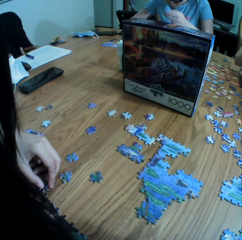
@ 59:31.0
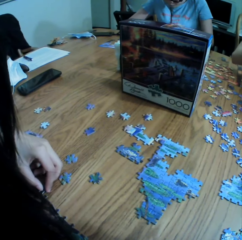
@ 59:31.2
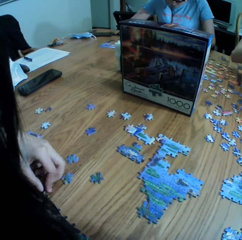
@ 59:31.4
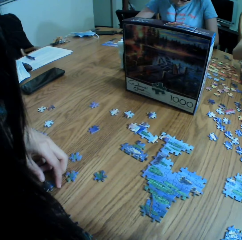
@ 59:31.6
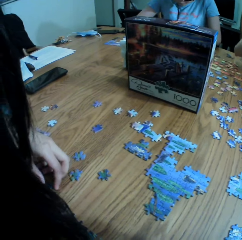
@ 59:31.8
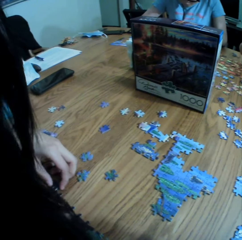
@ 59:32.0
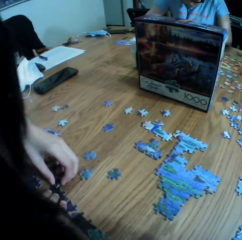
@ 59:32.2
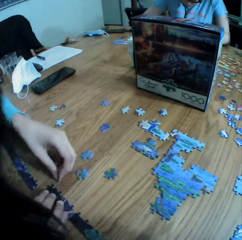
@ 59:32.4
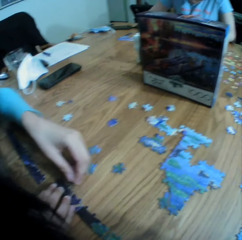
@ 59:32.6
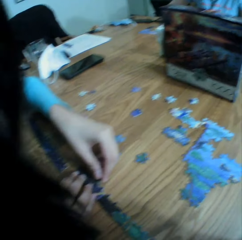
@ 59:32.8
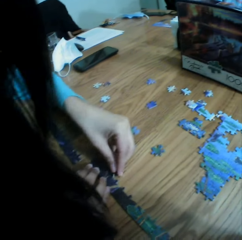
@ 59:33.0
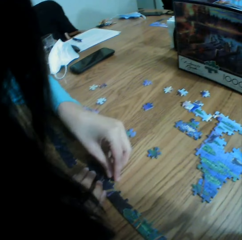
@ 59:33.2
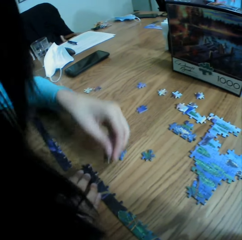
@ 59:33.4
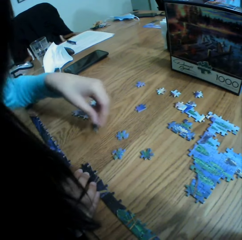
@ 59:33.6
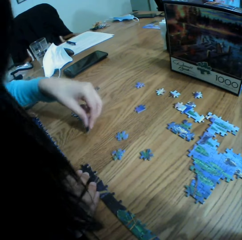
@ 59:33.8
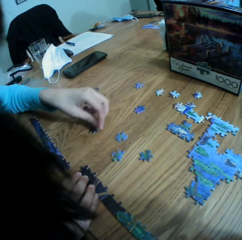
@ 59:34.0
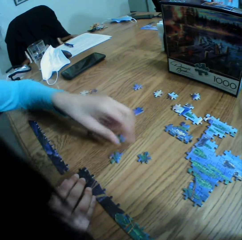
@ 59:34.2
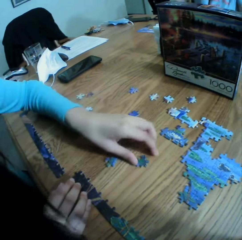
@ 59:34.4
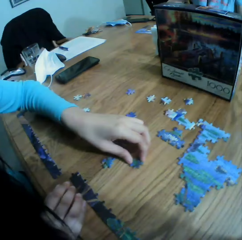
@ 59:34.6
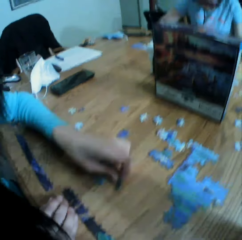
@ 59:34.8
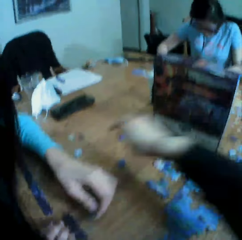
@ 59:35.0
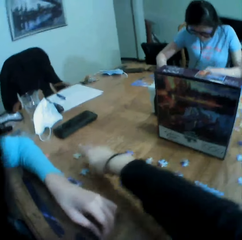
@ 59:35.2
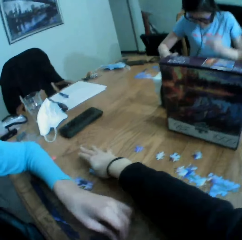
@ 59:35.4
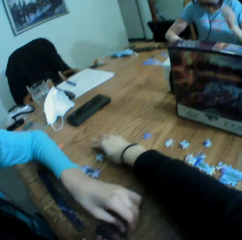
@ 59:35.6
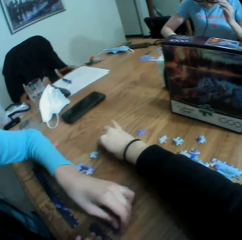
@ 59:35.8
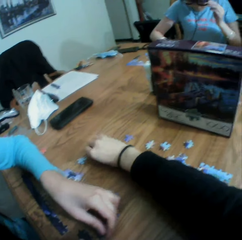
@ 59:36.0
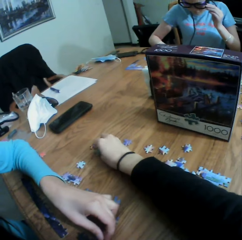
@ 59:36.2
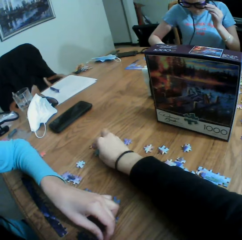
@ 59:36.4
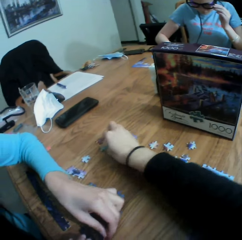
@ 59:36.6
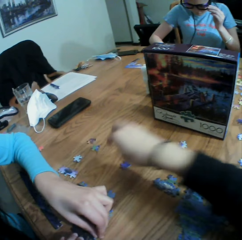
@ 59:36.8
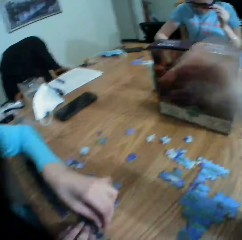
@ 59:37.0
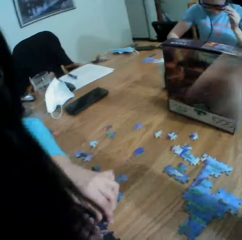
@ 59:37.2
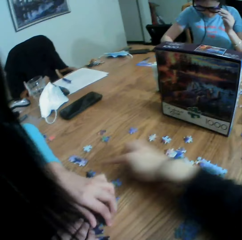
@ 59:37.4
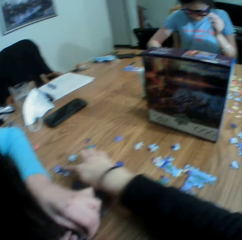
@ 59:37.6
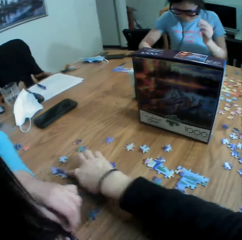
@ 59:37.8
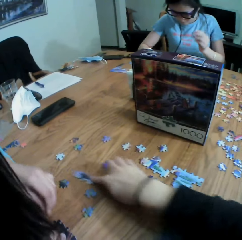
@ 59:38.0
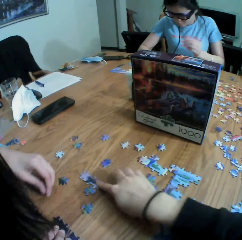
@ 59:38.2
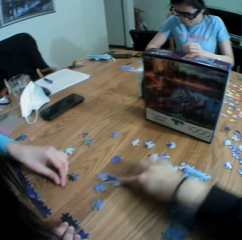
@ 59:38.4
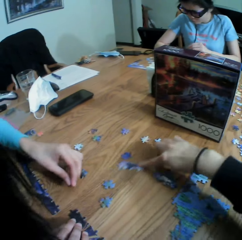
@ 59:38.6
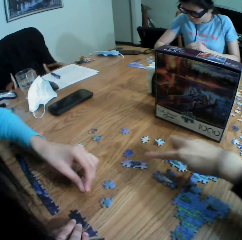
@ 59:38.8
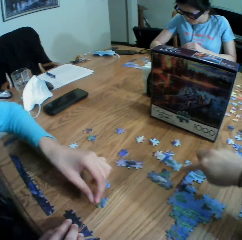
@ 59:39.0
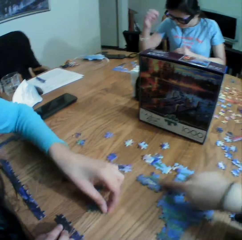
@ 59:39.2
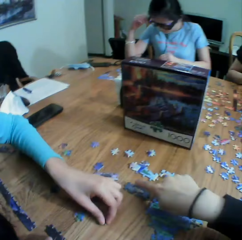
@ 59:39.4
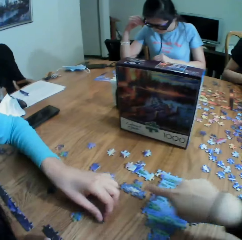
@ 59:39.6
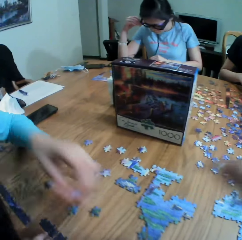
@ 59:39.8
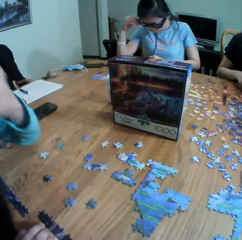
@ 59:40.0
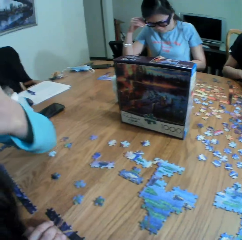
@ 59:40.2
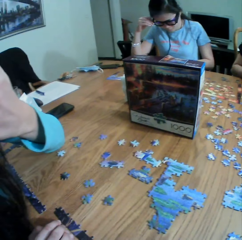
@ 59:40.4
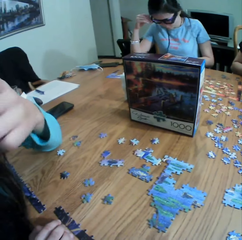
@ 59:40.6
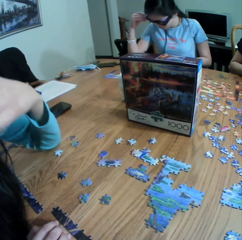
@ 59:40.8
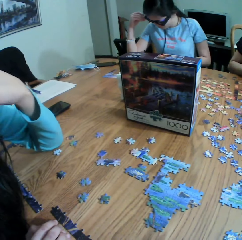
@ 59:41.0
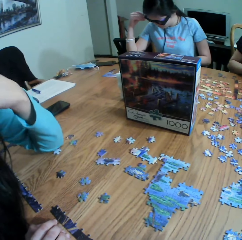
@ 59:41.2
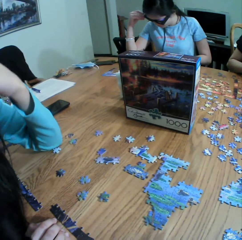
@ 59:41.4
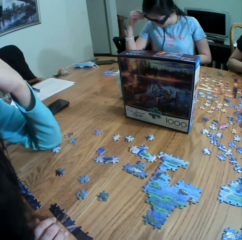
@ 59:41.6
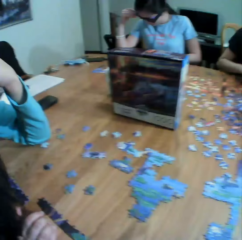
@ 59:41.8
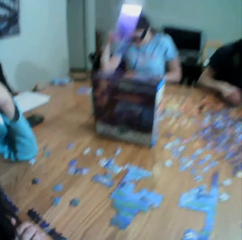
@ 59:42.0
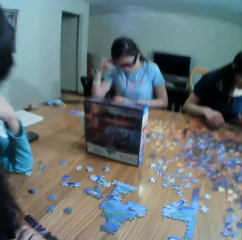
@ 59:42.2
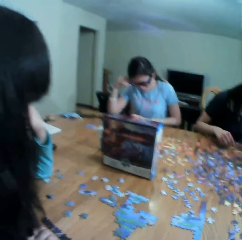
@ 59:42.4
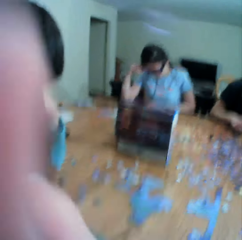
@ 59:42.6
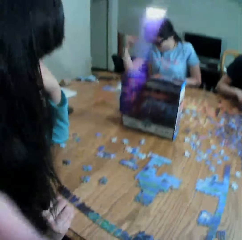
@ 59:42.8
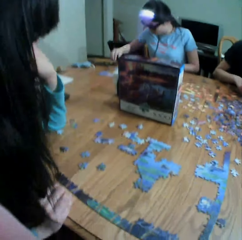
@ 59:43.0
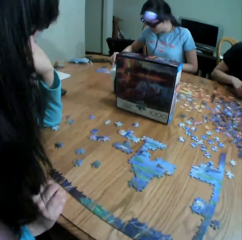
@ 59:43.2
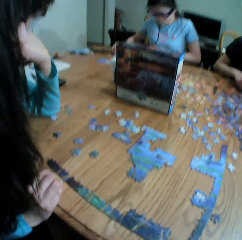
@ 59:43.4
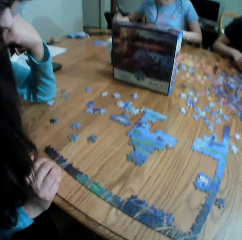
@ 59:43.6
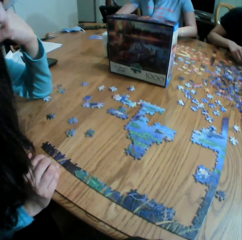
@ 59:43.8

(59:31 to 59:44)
A person fits the paper puzzle craft. The camera wearer looks around a table. The person drops the paper puzzle craft and picks up the paper puzzle craft. The camera wearer touches the paper puzzle craft. They move the paper puzzle craft. They look around the table.

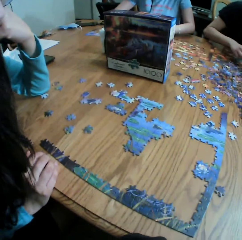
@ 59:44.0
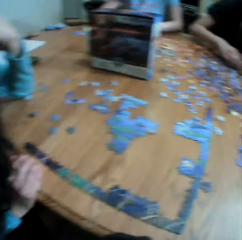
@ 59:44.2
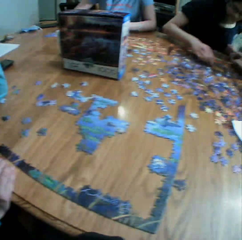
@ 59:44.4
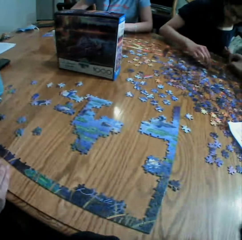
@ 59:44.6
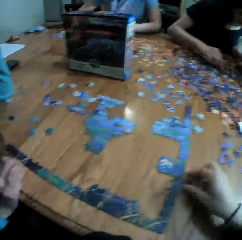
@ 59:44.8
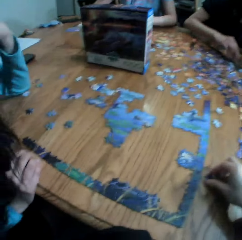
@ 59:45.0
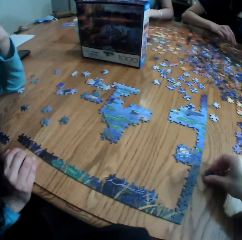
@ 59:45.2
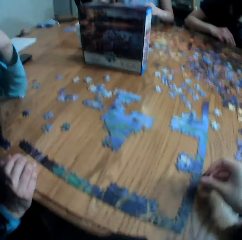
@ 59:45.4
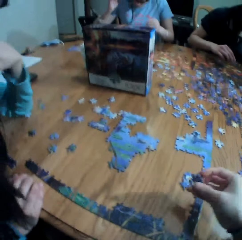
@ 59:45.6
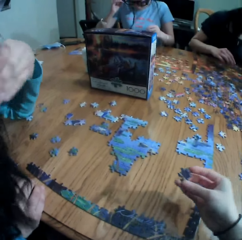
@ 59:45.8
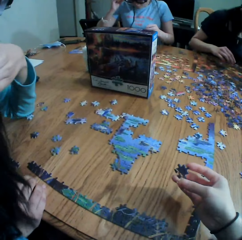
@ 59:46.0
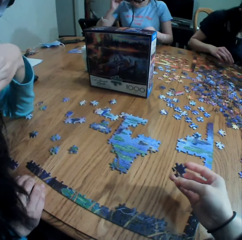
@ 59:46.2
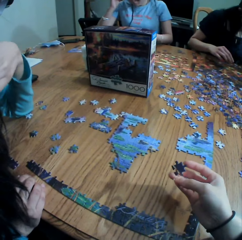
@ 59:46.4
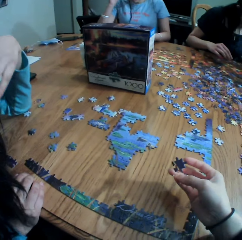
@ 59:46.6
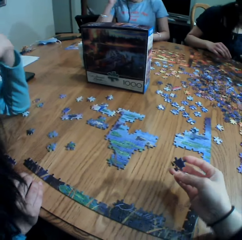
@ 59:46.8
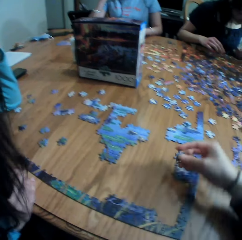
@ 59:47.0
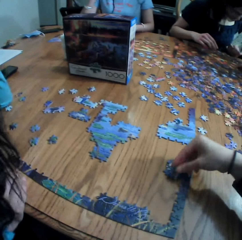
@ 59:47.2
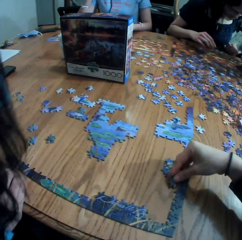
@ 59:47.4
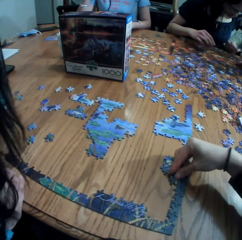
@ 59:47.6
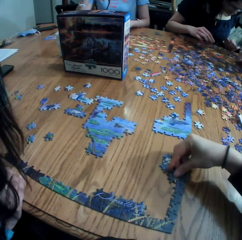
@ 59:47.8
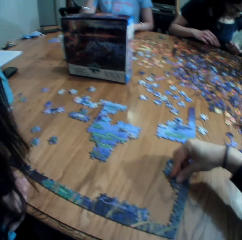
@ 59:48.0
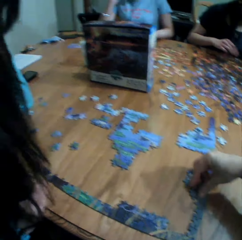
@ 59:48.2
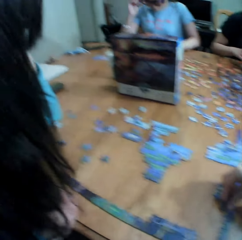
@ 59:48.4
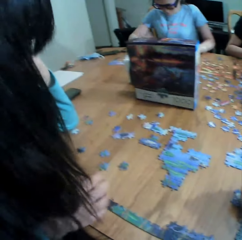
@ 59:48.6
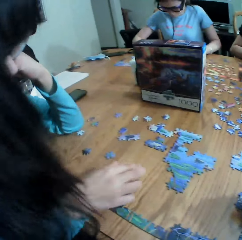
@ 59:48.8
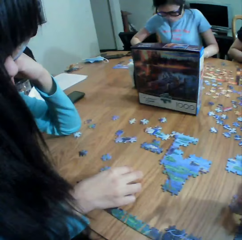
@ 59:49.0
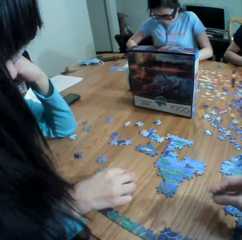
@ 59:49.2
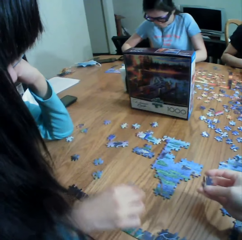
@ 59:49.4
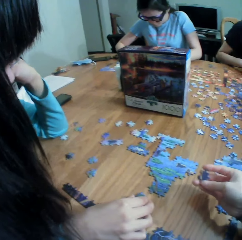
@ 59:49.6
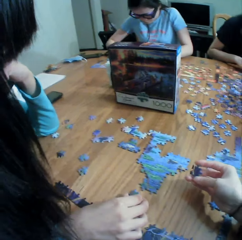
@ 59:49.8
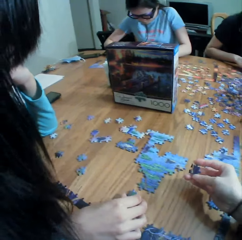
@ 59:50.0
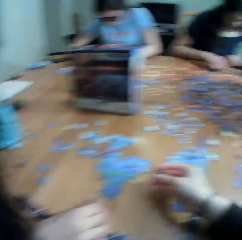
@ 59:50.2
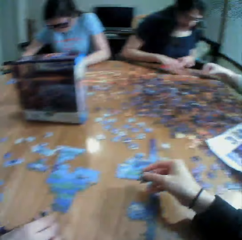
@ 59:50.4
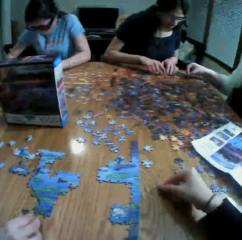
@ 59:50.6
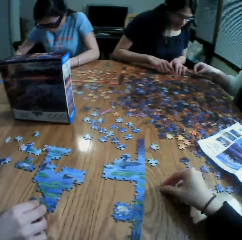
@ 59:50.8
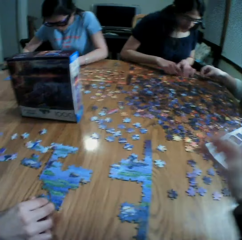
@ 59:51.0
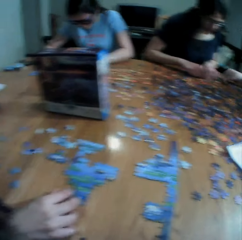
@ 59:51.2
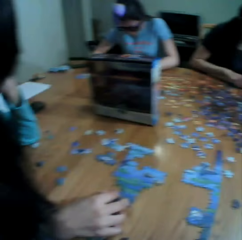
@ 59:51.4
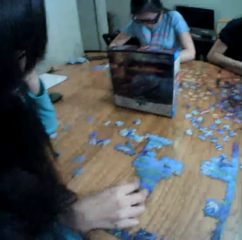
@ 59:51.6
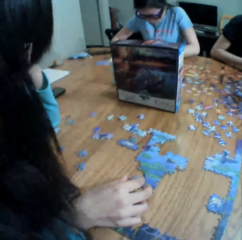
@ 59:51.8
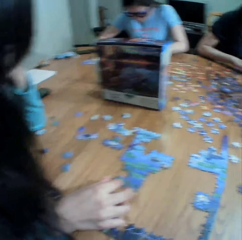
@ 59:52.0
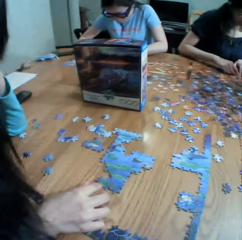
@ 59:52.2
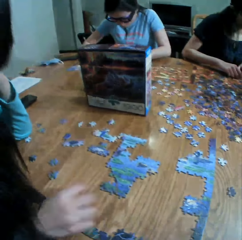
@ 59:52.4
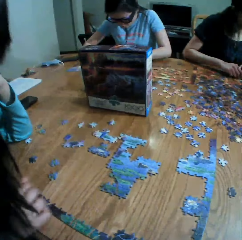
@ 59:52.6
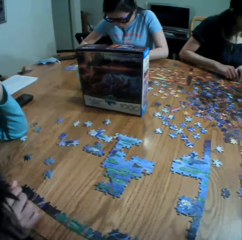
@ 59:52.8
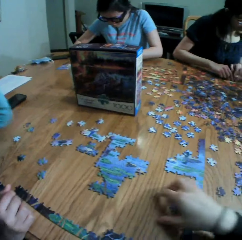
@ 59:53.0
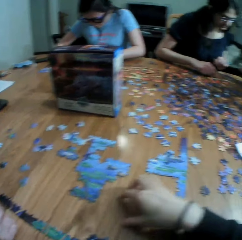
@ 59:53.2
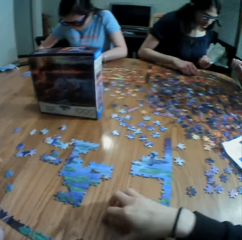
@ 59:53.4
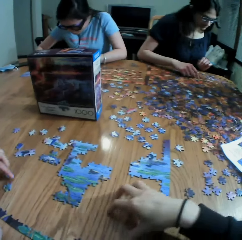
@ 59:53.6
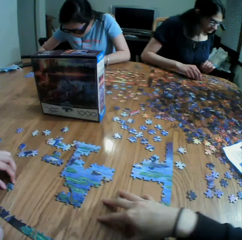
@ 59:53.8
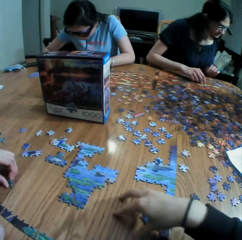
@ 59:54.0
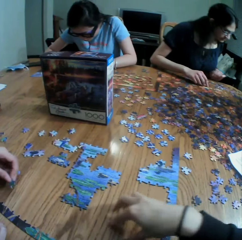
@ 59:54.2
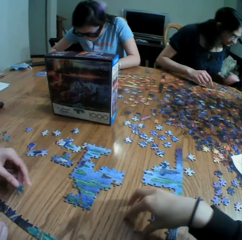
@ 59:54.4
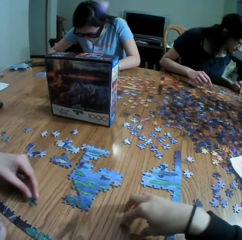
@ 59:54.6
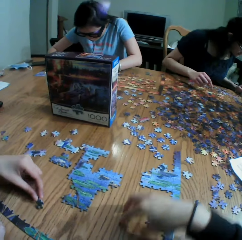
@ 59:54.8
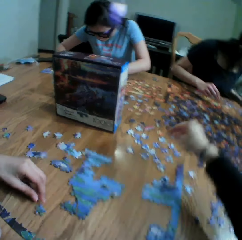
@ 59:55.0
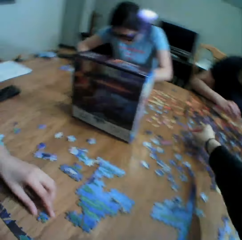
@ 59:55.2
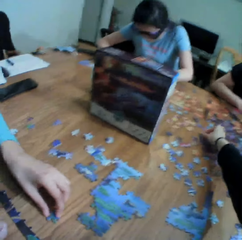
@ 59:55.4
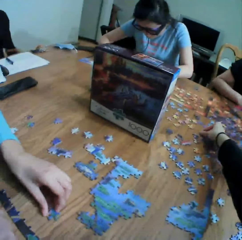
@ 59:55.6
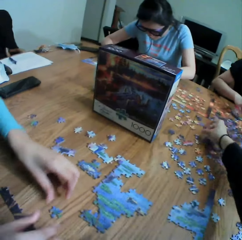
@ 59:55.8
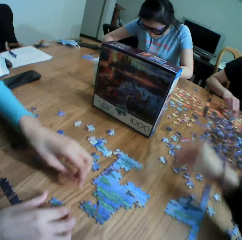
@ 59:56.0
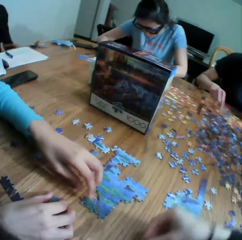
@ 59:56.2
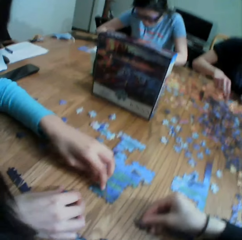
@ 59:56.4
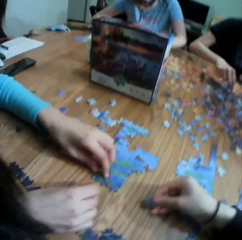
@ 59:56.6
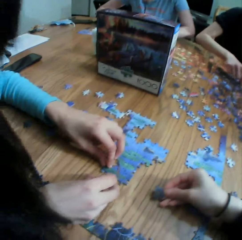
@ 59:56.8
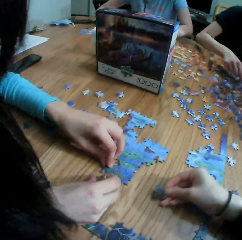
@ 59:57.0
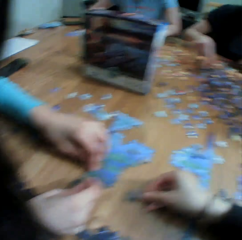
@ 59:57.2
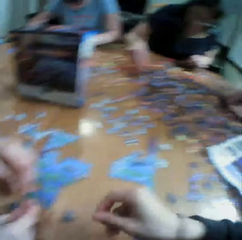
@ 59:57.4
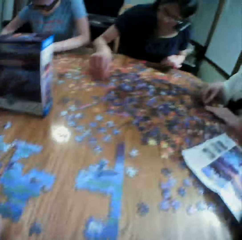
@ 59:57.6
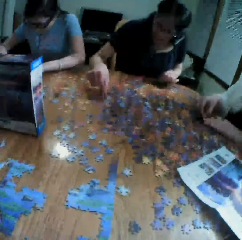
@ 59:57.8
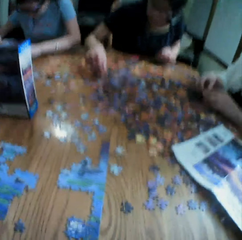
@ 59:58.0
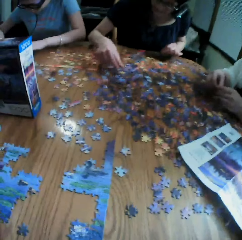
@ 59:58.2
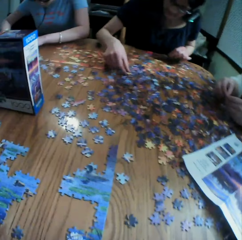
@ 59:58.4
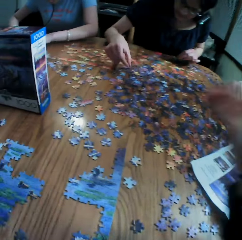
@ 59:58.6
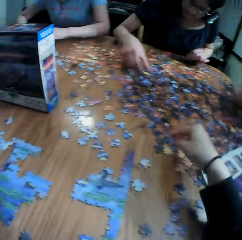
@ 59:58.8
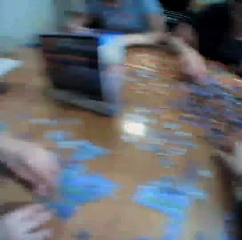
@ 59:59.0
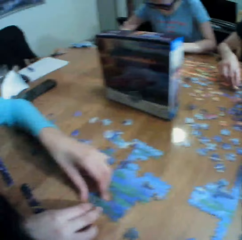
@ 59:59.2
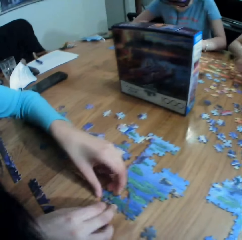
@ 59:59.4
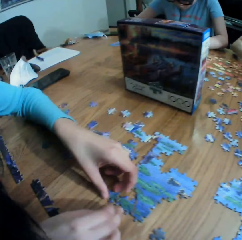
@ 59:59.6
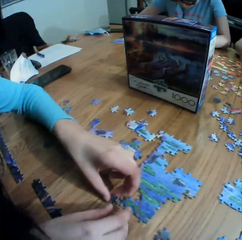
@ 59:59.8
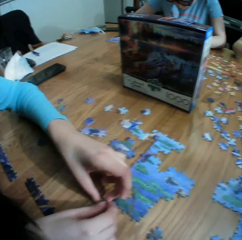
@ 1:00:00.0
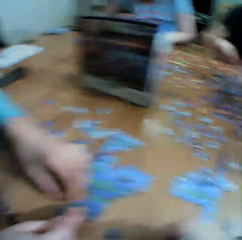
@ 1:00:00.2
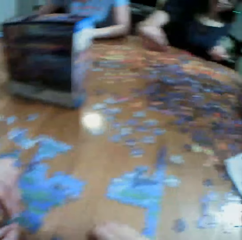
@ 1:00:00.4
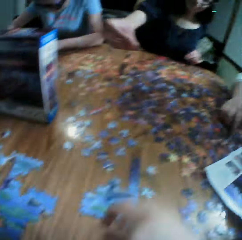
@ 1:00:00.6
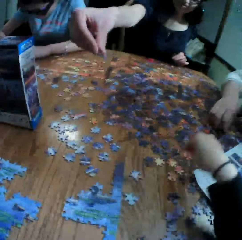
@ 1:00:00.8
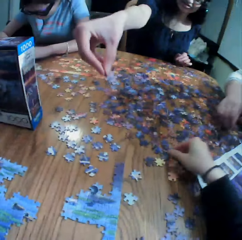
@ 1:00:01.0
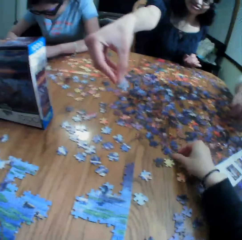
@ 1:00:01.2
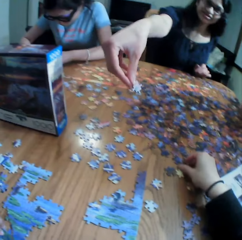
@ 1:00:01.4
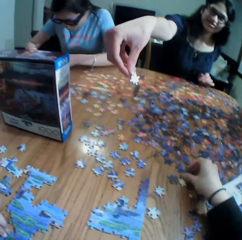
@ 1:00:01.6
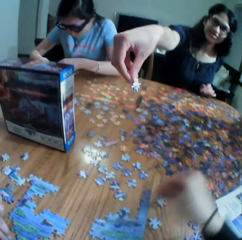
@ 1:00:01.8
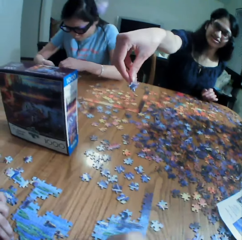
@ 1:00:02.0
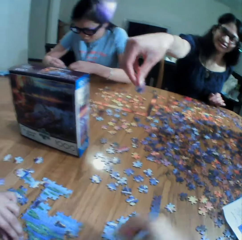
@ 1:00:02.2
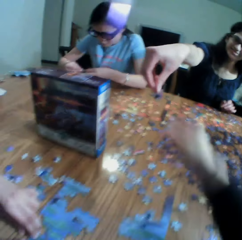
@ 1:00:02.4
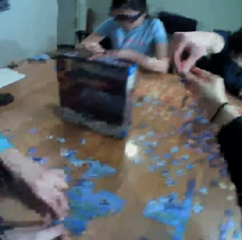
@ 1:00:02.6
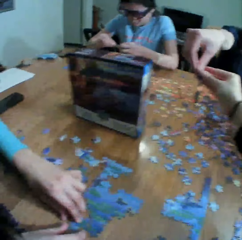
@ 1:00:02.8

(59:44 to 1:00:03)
The camera wearer picks up the paper puzzle craft. They drop the paper puzzle craft. A person picks up the paper puzzle craft. The camera wearer drops the paper puzzle craft. The person arranges the paper puzzle craft. The camera wearer moves a hand on the table. The person drops the paper puzzle craft. The camera wearer picks up the paper puzzle craft. The person arranges the paper puzzle craft. Another person arranges the puzzle paper craft and lifts the paper puzzle craft. A lady gives the camera wearer a jigsaw puzzle piece.
